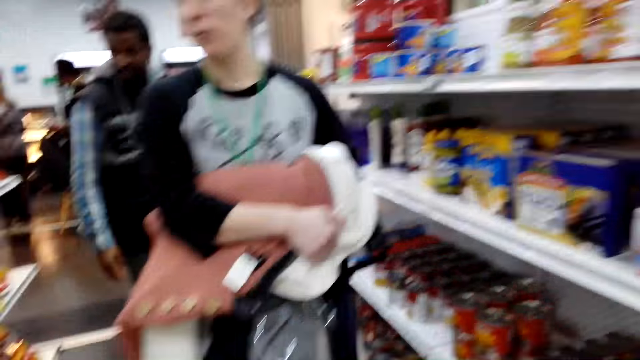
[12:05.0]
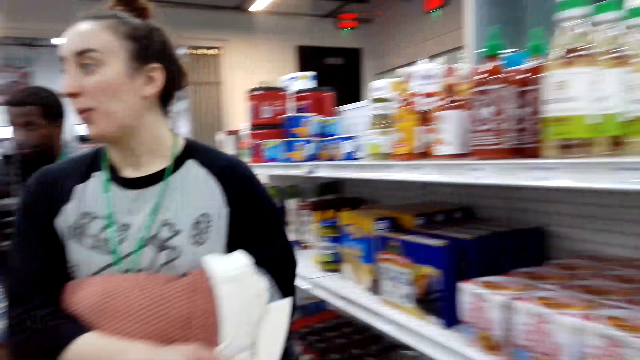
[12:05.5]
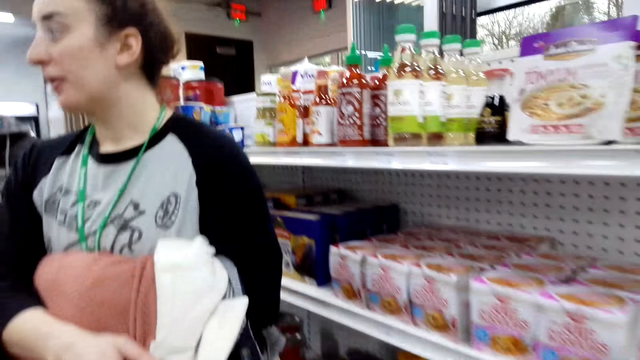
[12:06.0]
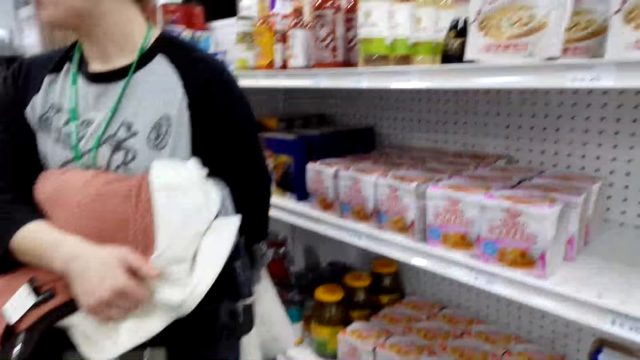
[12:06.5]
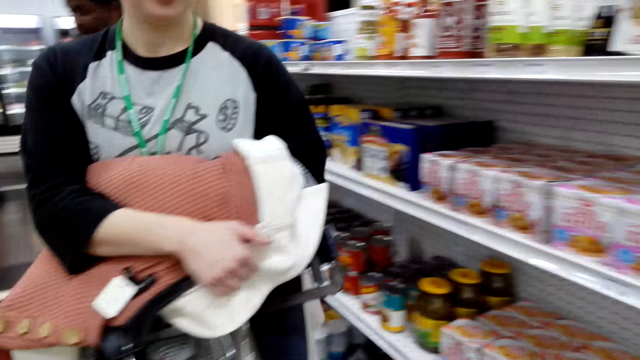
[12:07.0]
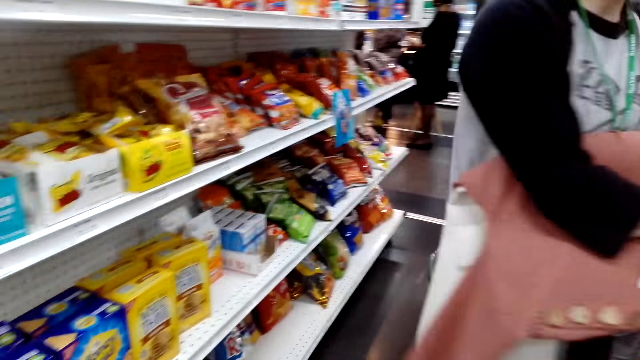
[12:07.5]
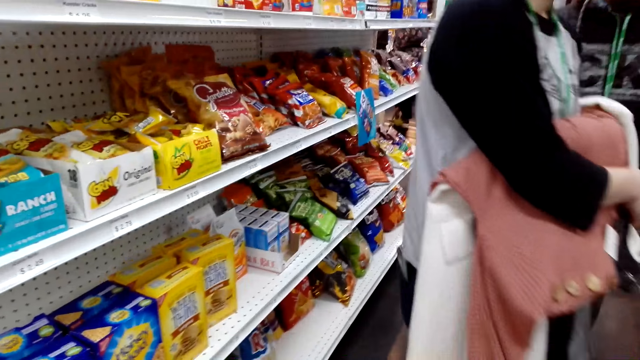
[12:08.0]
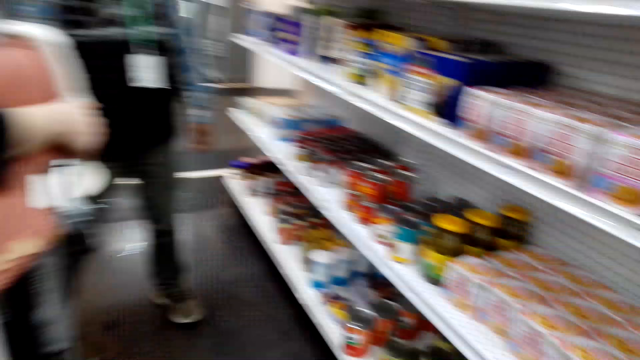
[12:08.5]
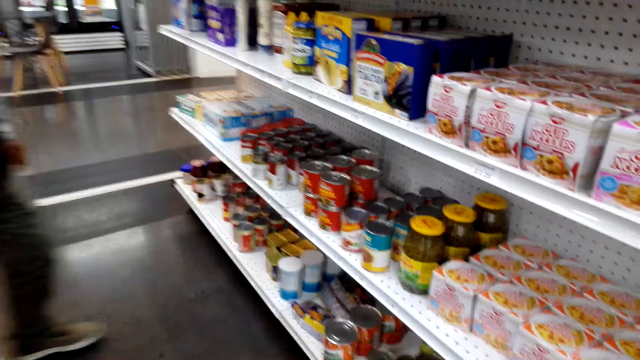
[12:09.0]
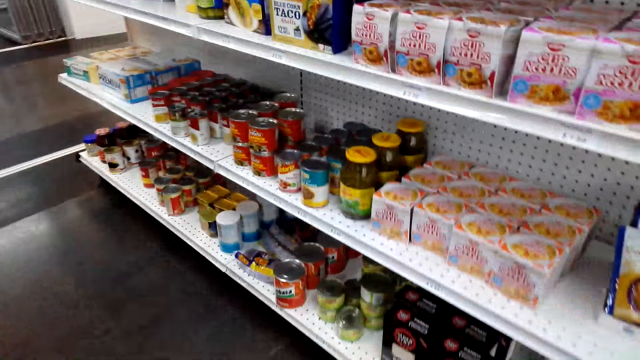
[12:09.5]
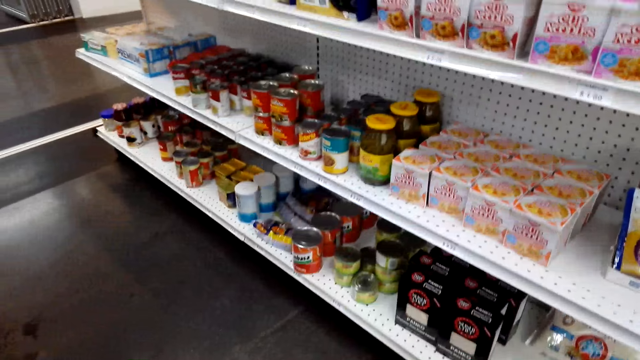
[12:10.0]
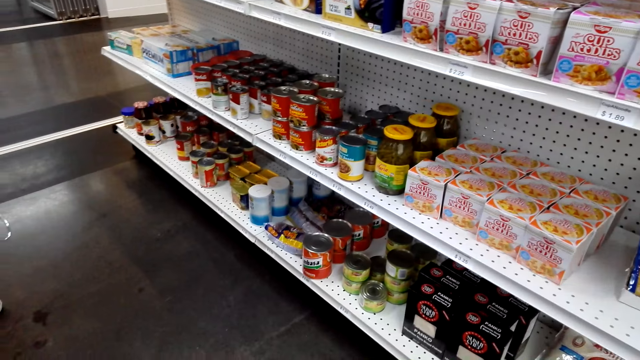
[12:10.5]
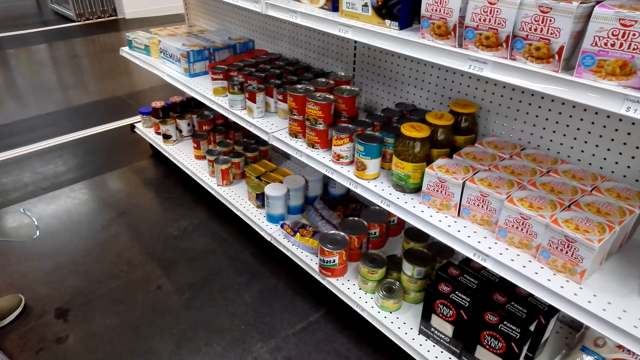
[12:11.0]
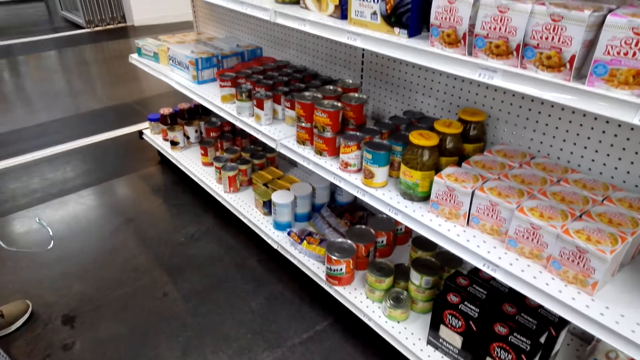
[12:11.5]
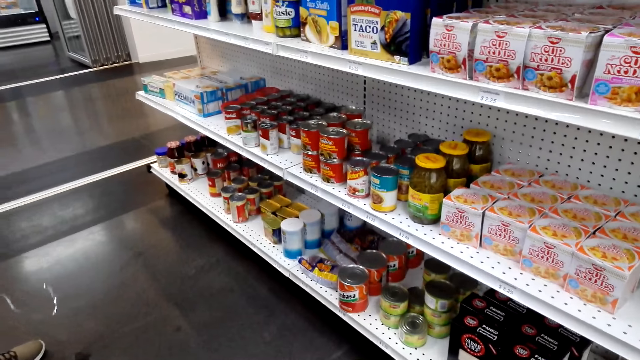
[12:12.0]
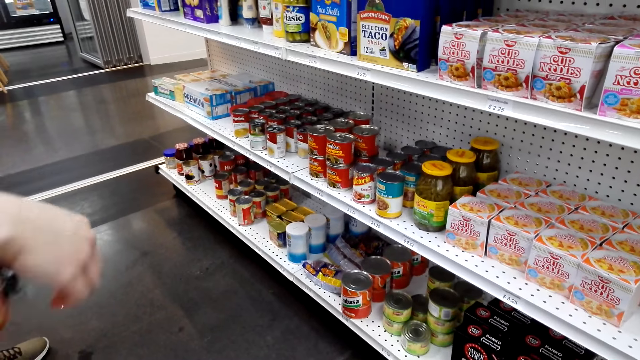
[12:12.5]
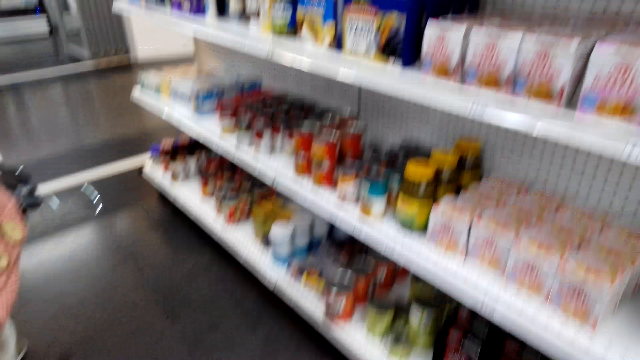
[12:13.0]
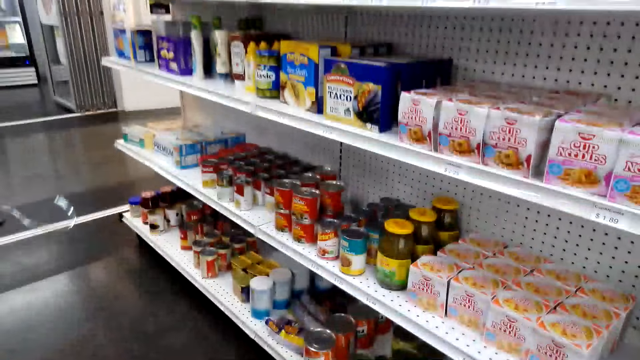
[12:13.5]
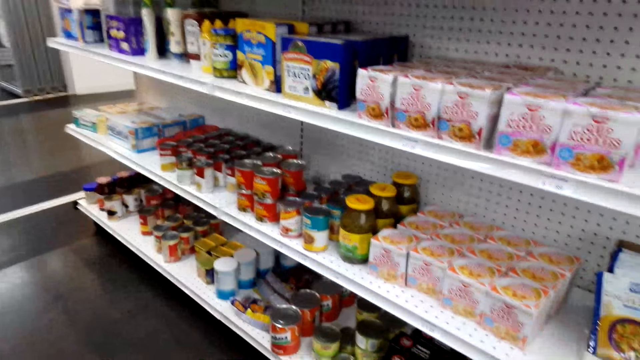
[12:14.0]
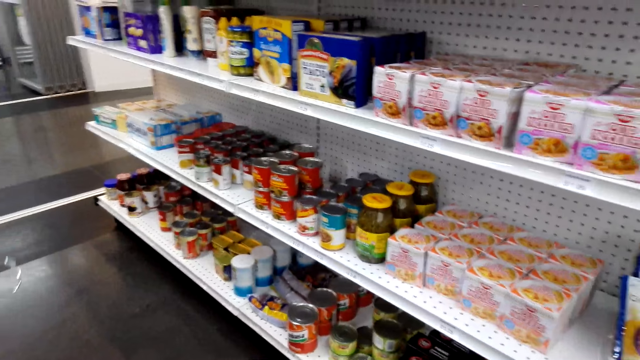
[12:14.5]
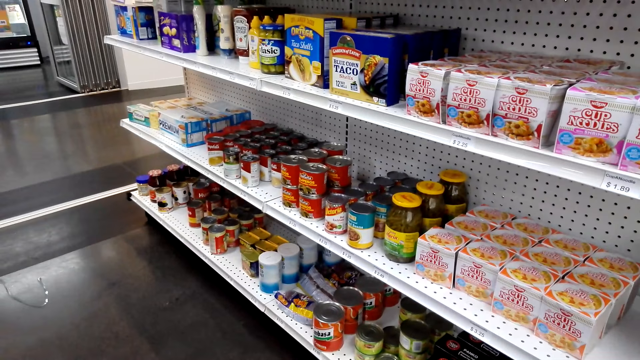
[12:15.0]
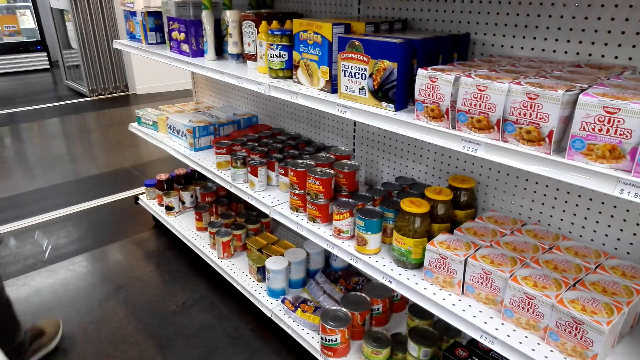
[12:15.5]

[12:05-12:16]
A man walks around the supermarket. A lady walks around the supermarket. Another man walks around. The camera wearer looks around. The lady stands in the supermarket.

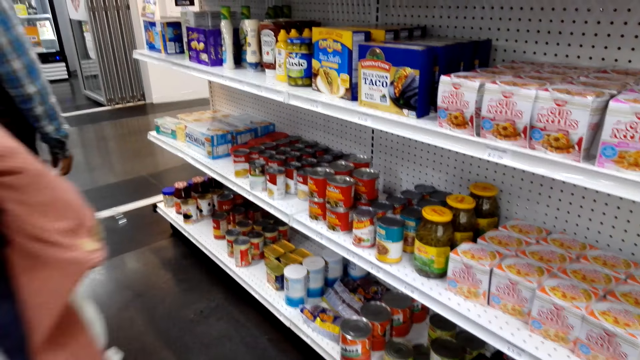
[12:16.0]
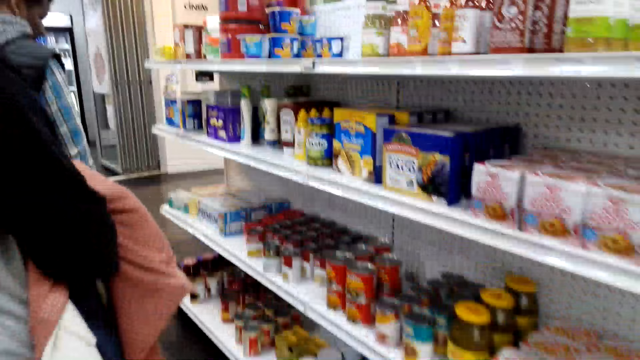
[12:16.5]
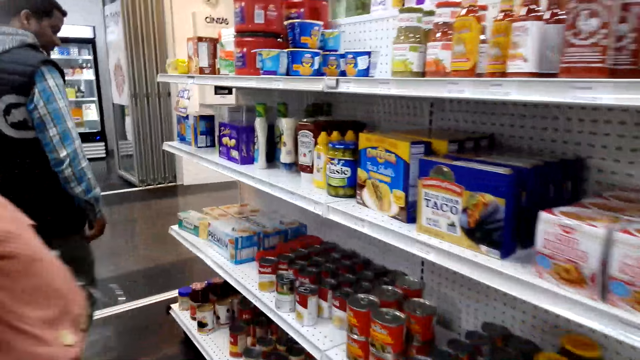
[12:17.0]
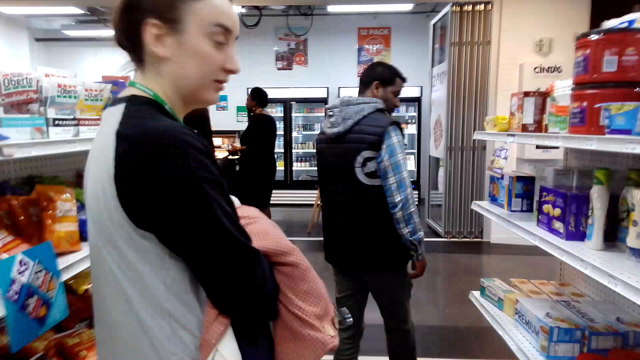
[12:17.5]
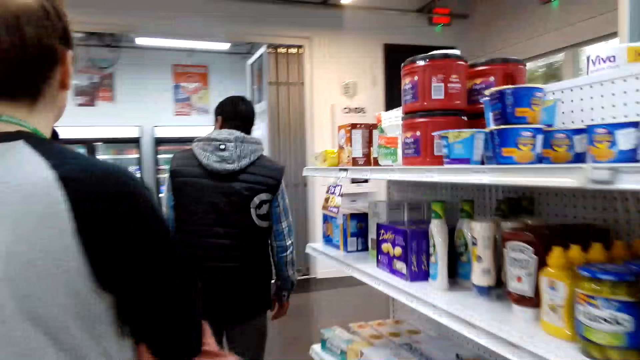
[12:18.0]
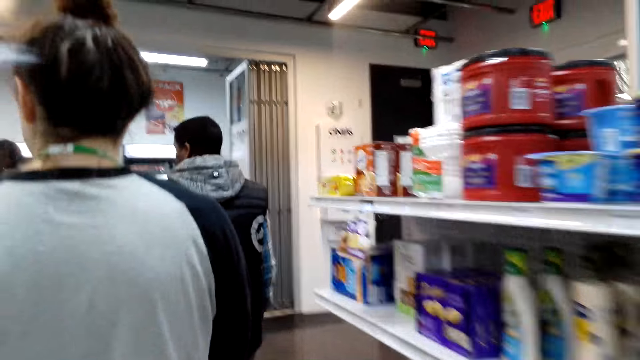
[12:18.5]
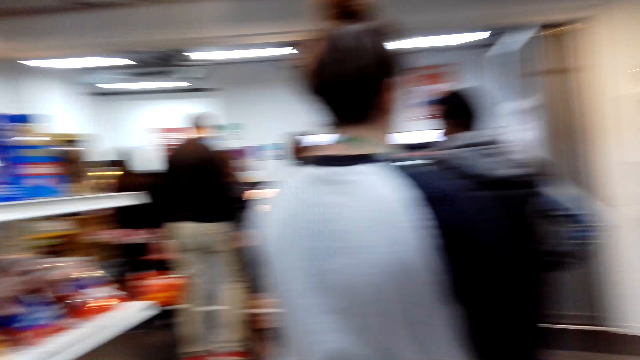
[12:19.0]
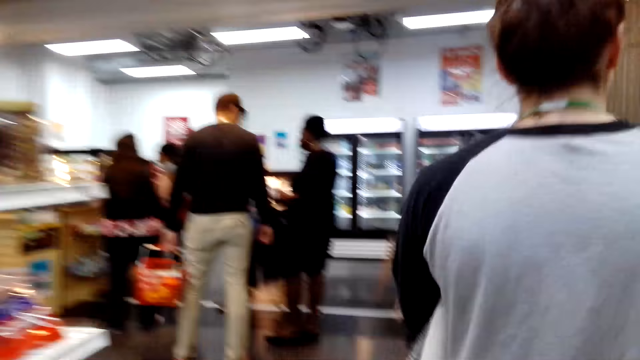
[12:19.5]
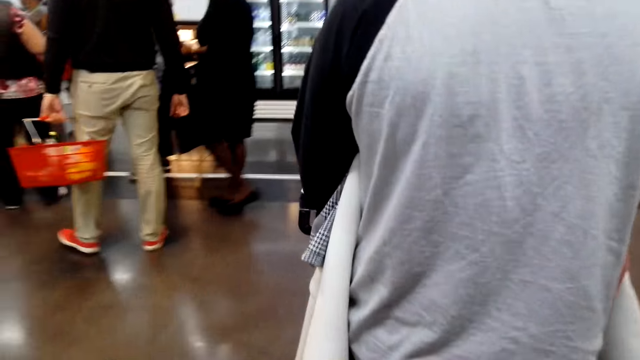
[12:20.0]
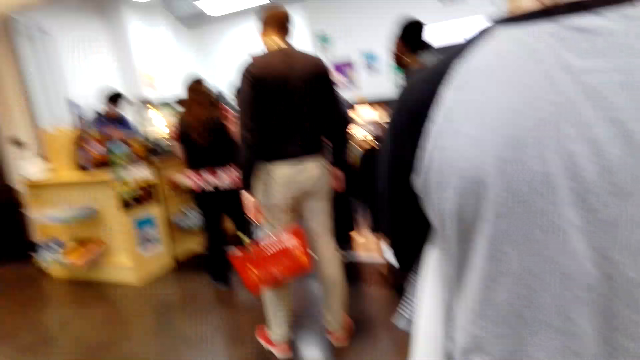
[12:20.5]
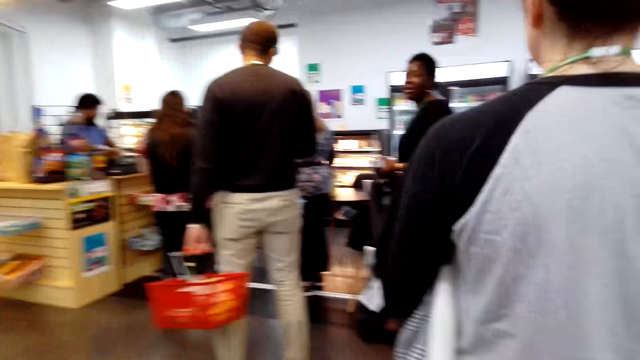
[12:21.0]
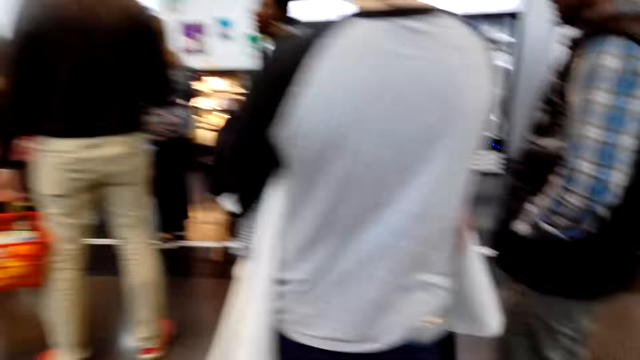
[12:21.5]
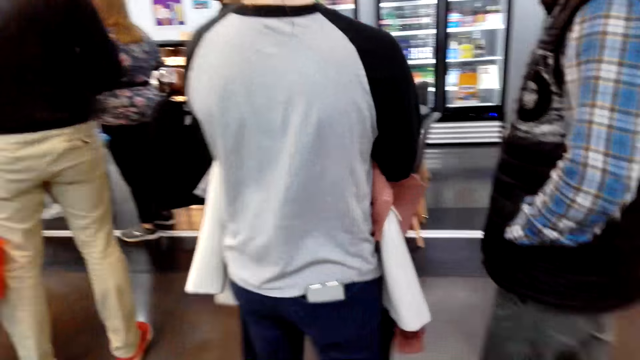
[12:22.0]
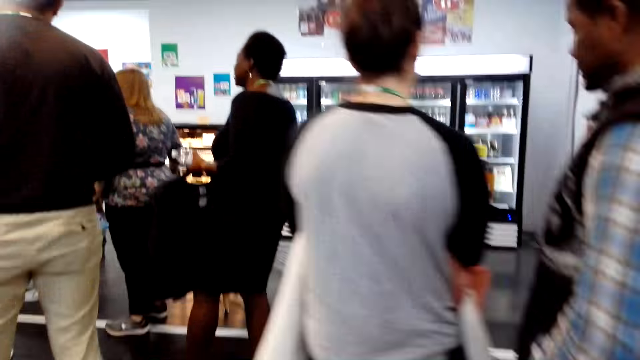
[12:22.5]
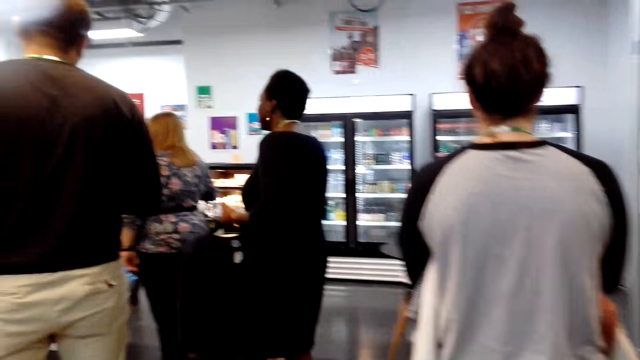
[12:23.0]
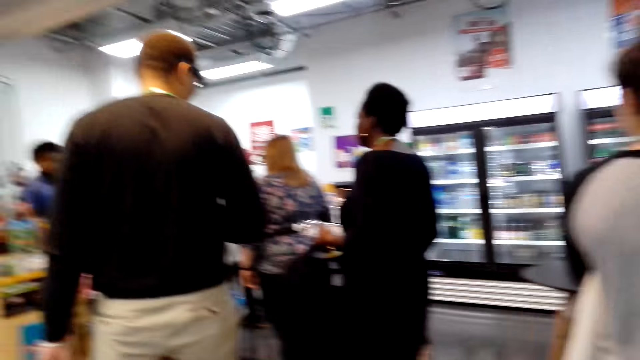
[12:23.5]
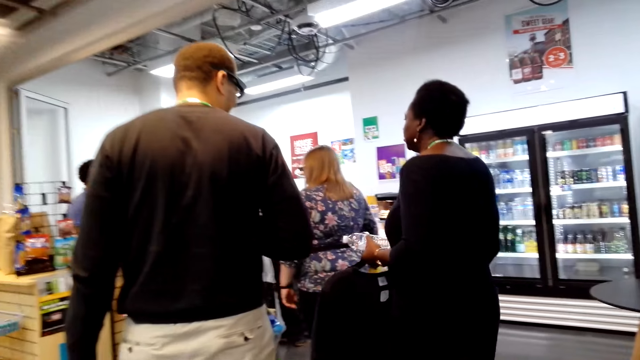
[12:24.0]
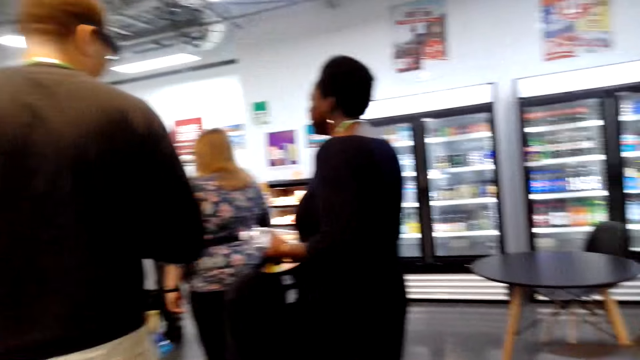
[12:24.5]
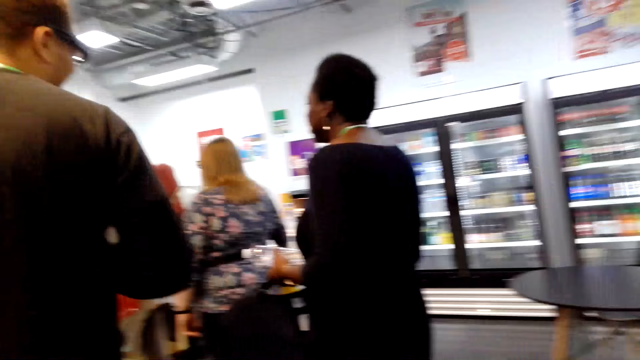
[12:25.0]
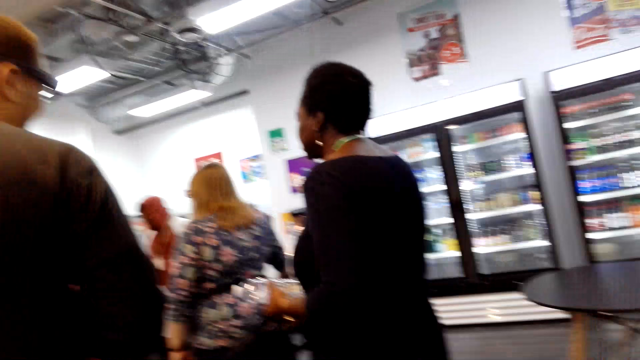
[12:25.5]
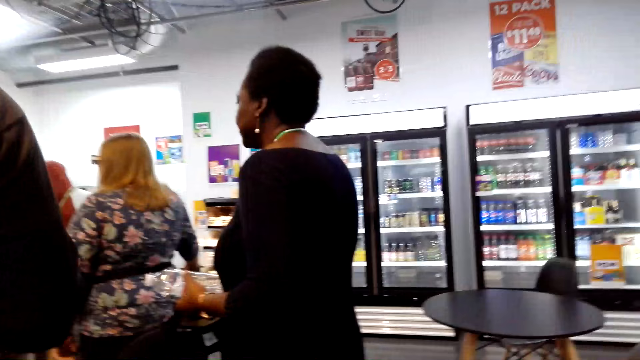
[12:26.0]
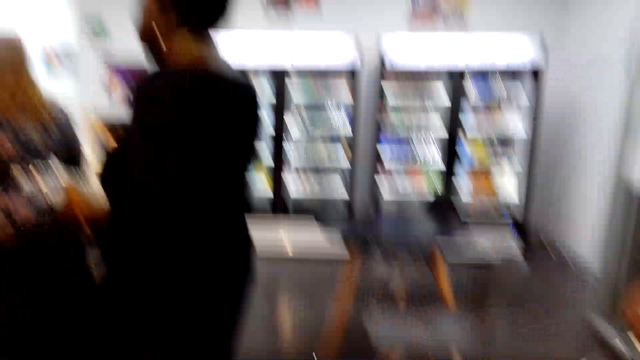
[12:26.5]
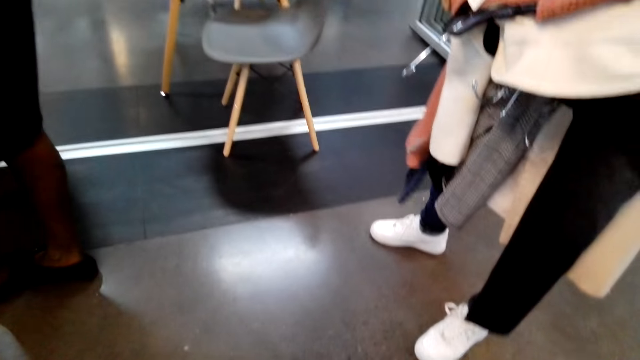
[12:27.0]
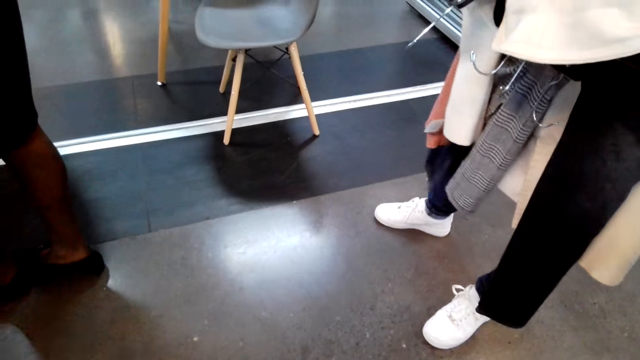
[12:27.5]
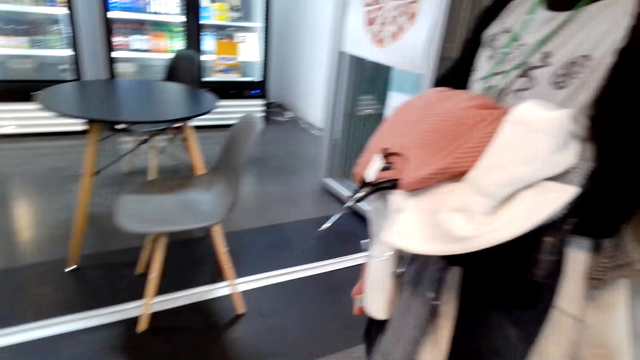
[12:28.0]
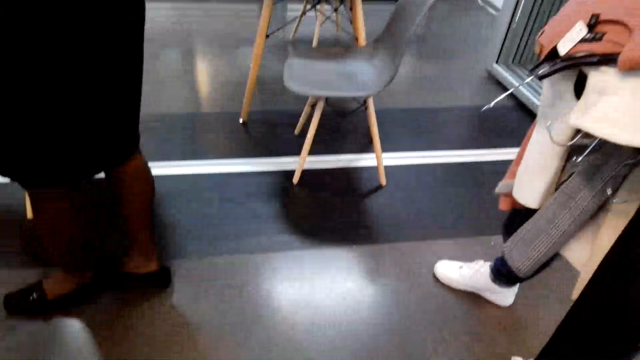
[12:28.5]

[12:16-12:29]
A lady walks around the supermarket. A man walks around the supermarket. The camera wearer walks around. The lady walks around the supermarket. The man walks around the supermarket.
